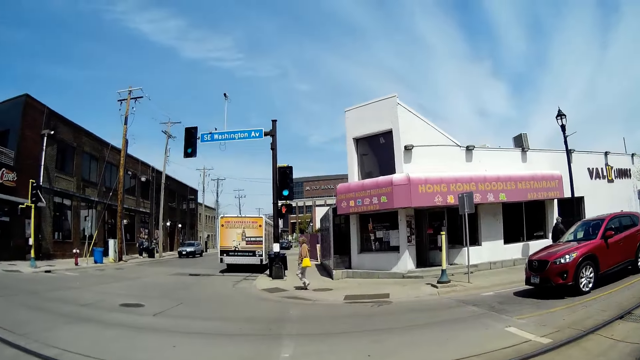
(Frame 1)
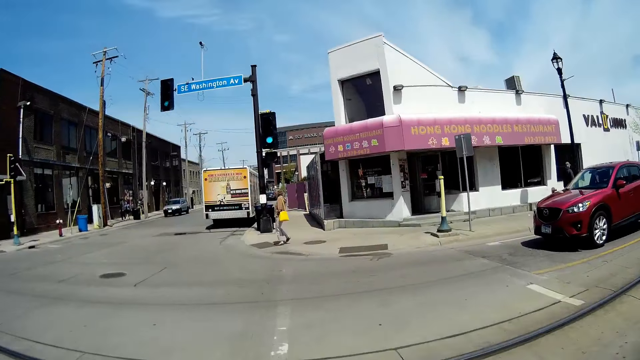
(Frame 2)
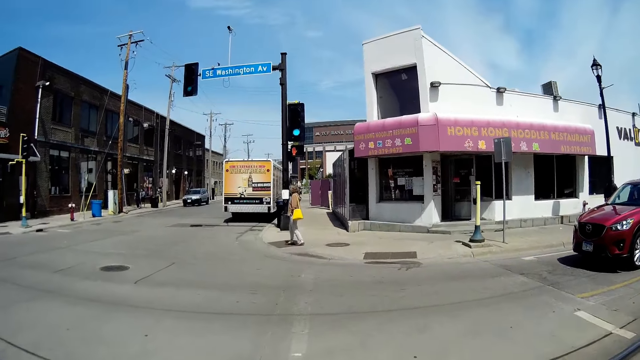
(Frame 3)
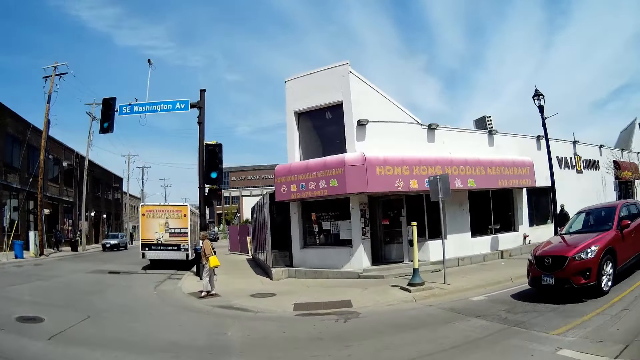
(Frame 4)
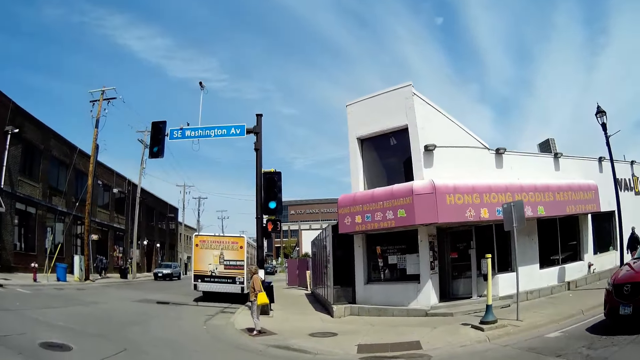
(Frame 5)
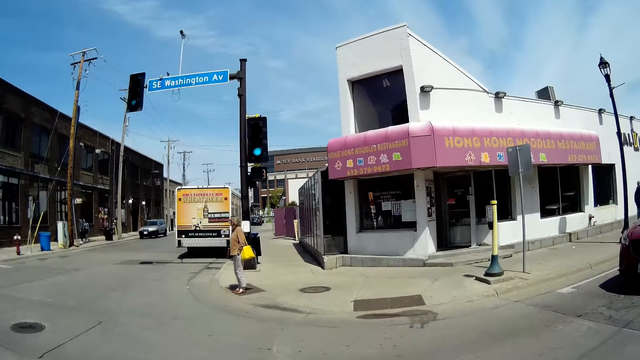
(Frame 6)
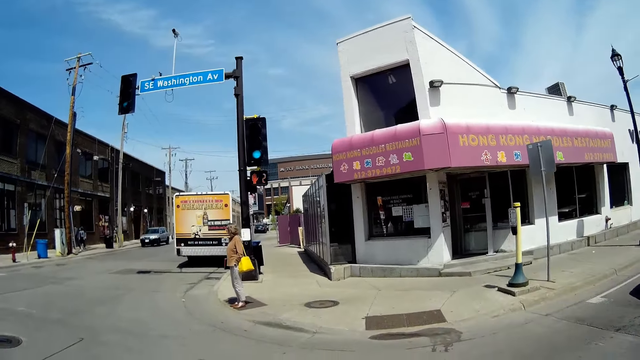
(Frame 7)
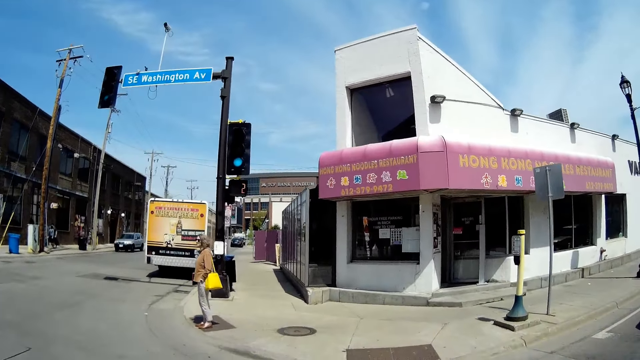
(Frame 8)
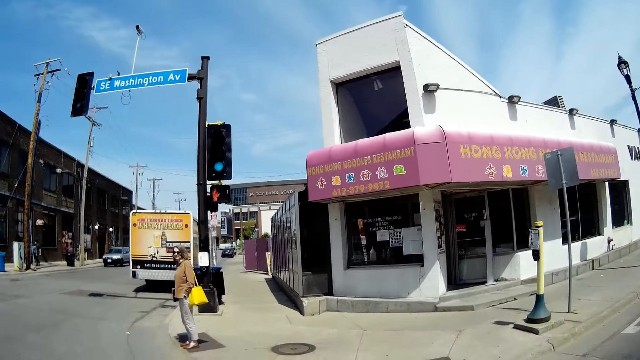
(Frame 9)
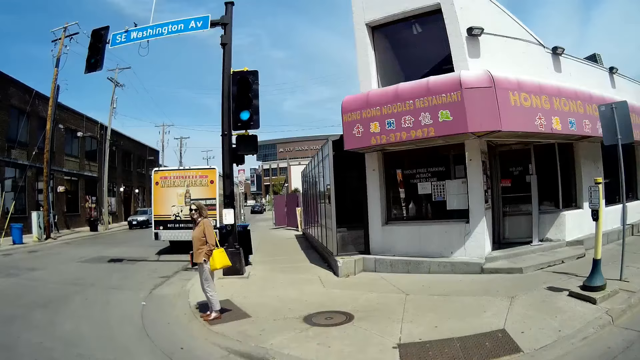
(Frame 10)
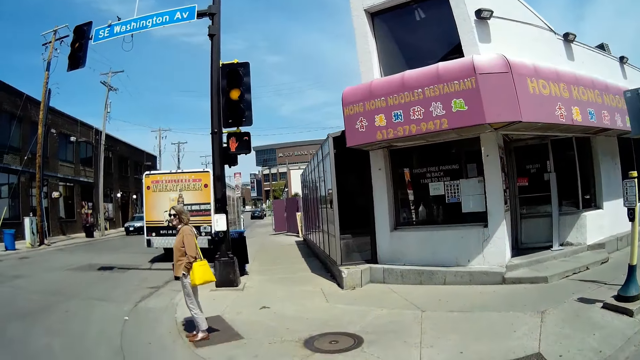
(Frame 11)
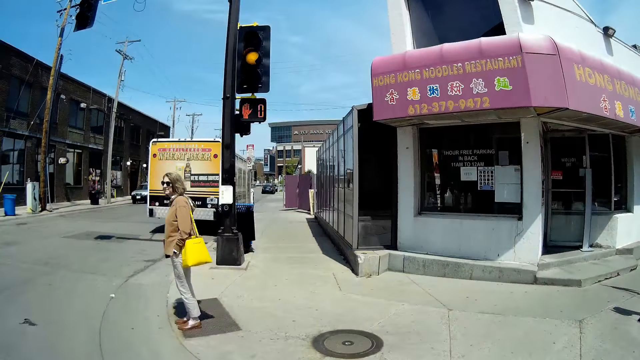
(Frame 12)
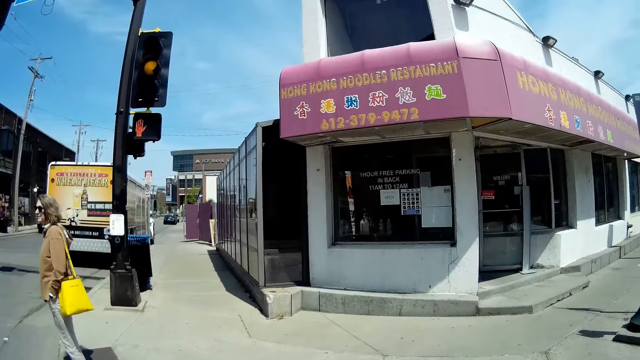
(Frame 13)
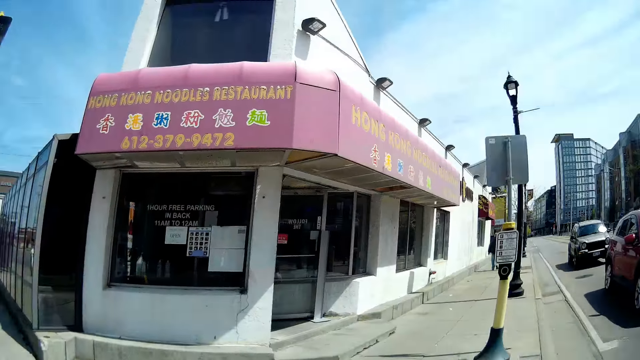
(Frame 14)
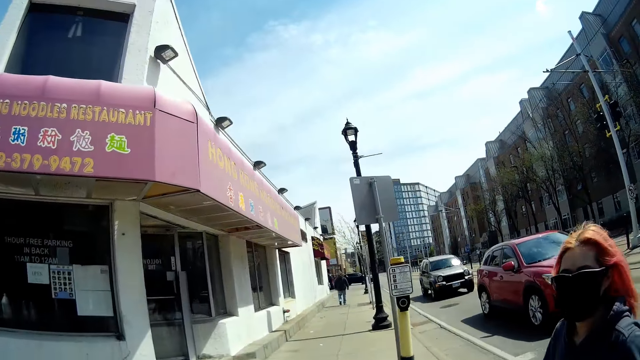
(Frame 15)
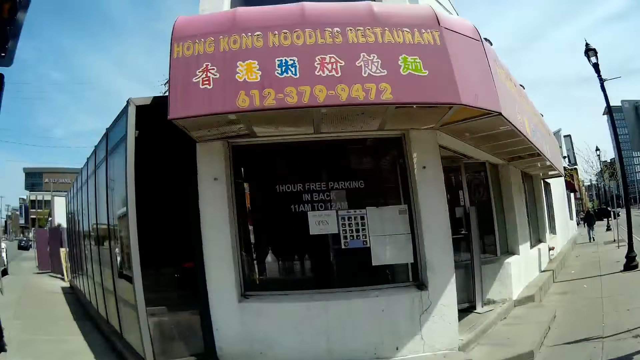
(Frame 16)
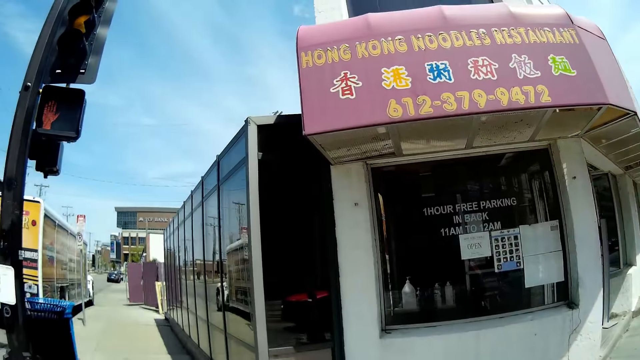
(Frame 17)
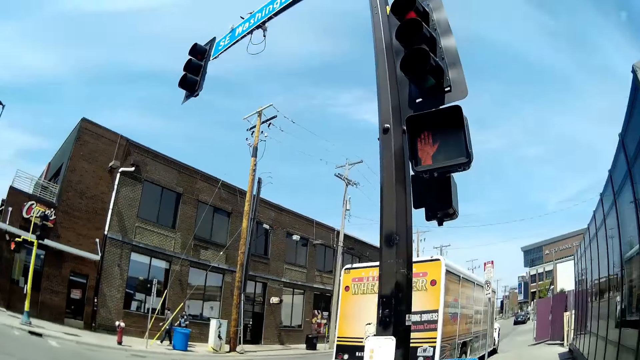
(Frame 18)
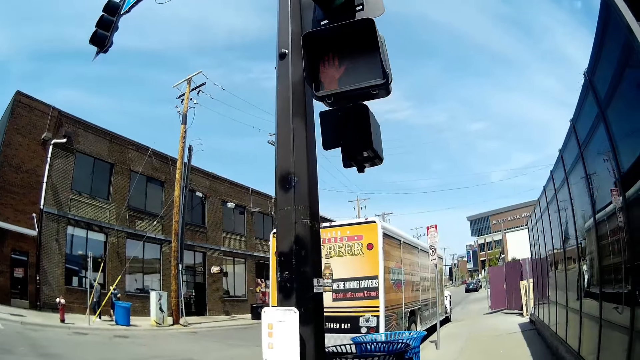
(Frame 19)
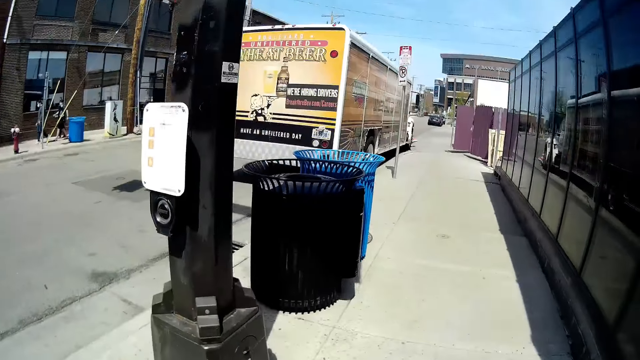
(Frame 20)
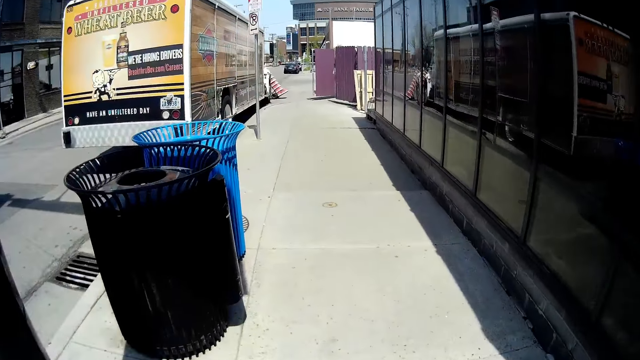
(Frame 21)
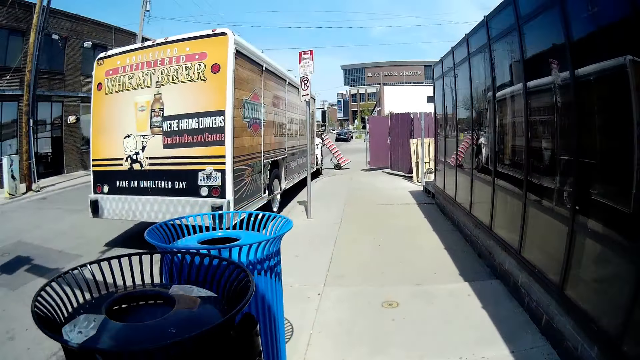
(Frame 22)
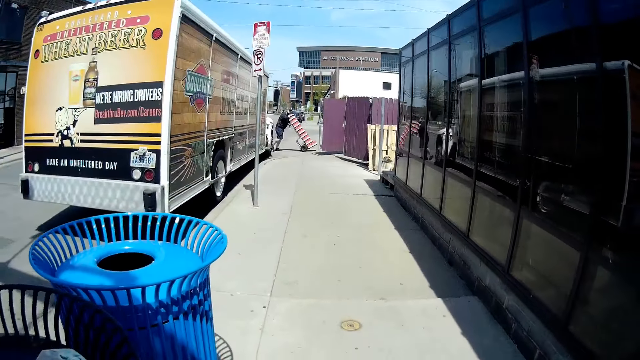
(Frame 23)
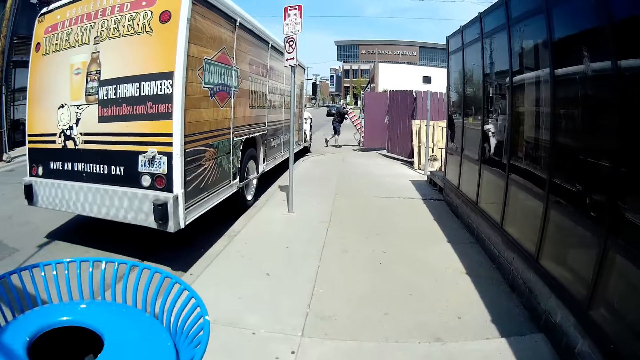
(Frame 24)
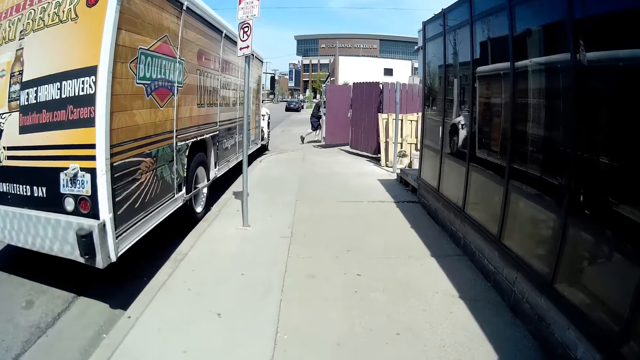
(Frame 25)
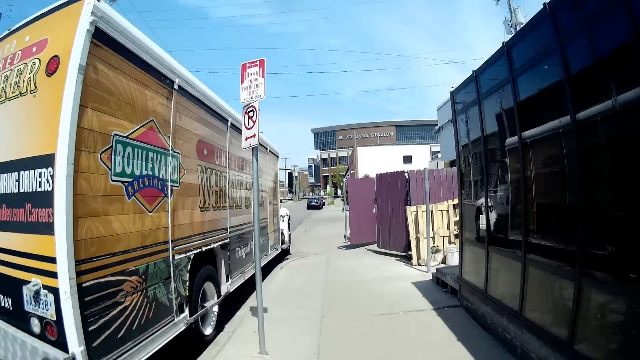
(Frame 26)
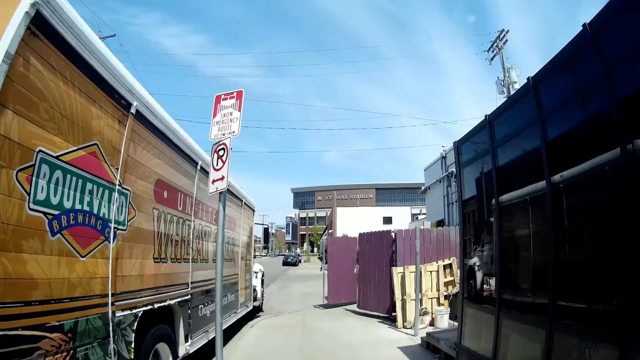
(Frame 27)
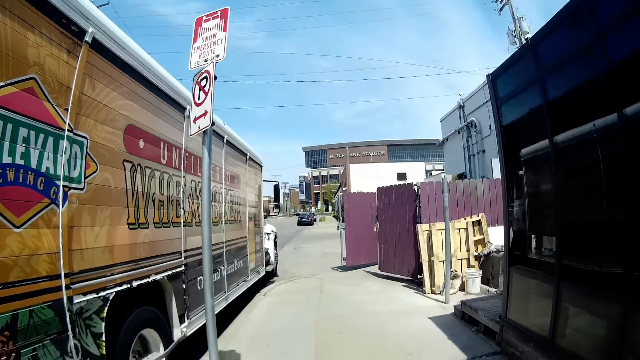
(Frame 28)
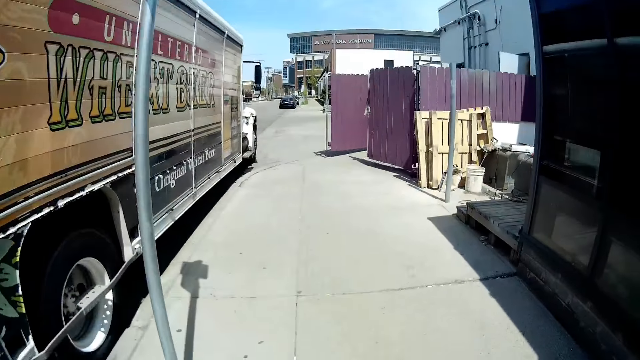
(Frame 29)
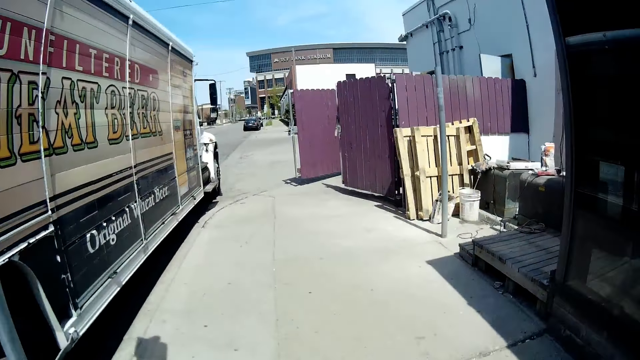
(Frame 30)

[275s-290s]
The camera wearer looked around. They cross a road. A woman speaks to the camera wearer. Three people walk on the sidewalk. The camera wearer speaks to the woman. They walk past a waste bin. They walk past a van.

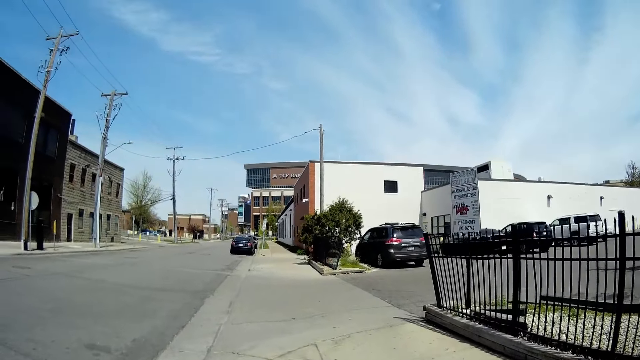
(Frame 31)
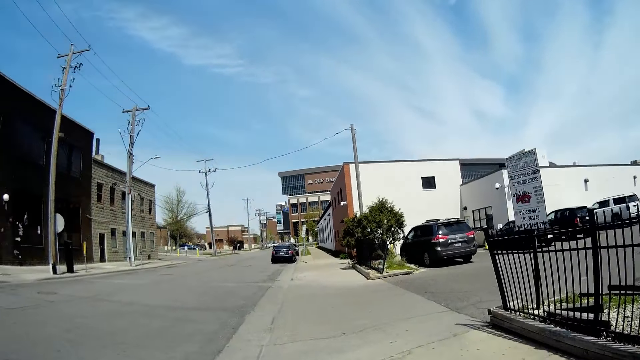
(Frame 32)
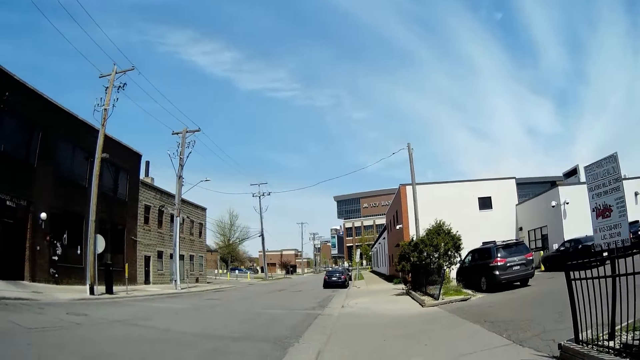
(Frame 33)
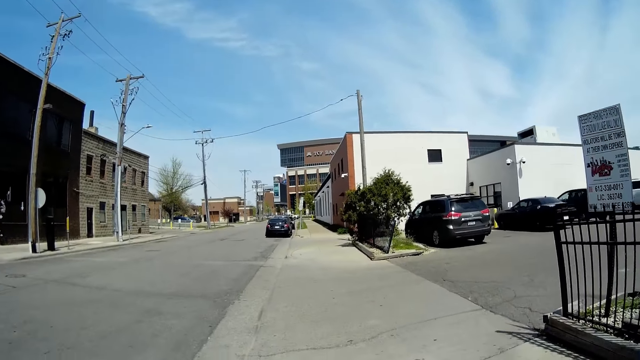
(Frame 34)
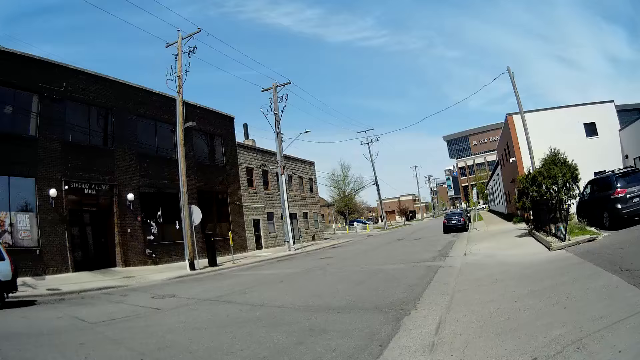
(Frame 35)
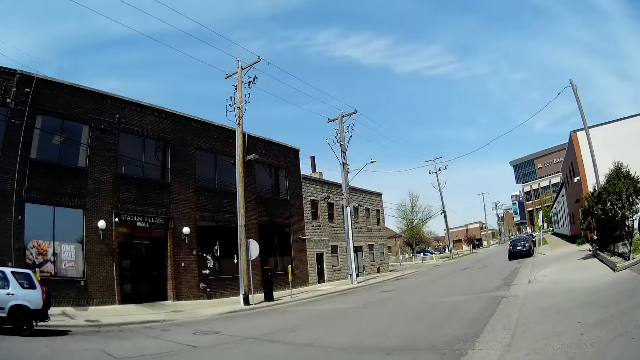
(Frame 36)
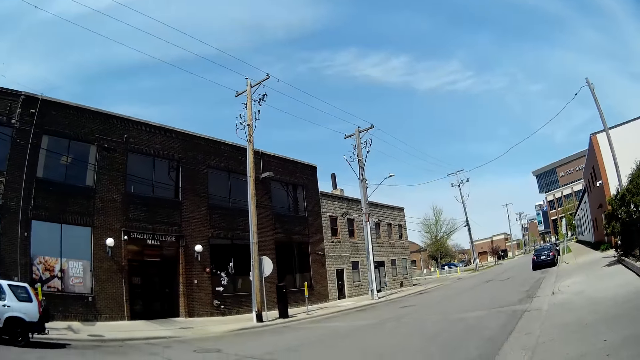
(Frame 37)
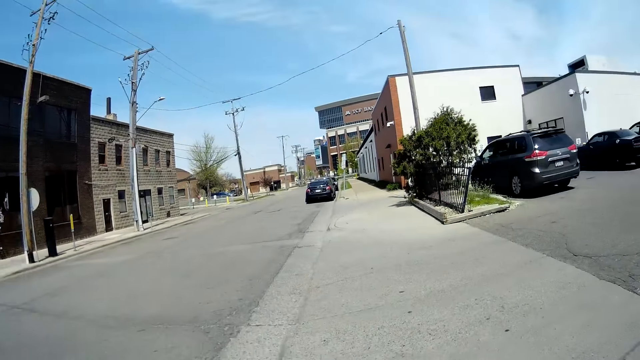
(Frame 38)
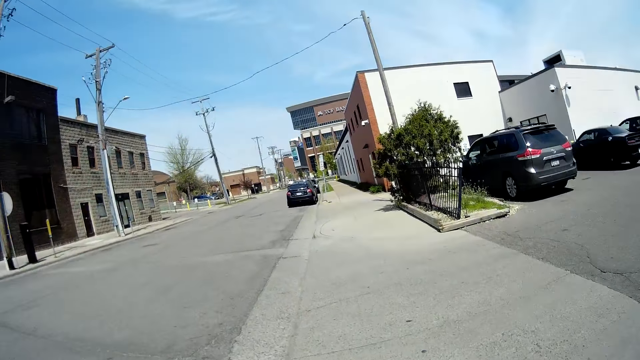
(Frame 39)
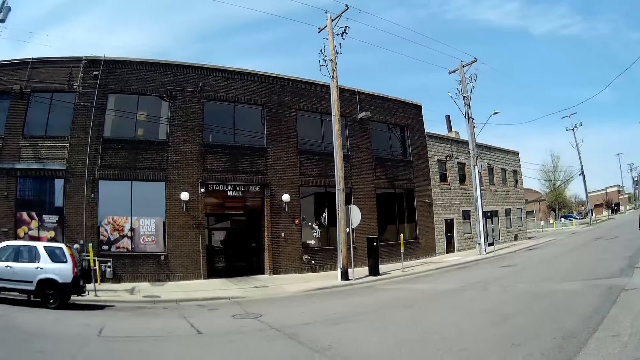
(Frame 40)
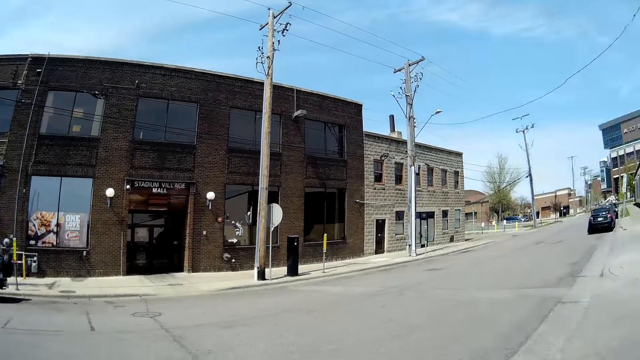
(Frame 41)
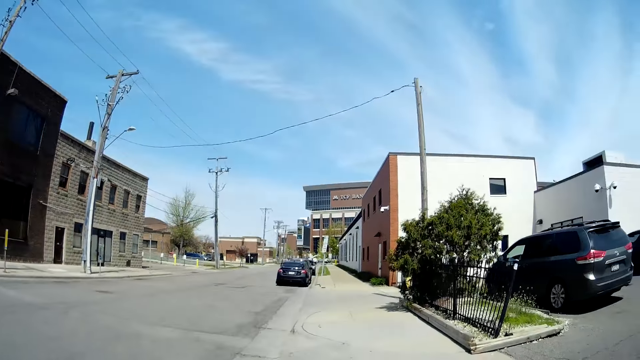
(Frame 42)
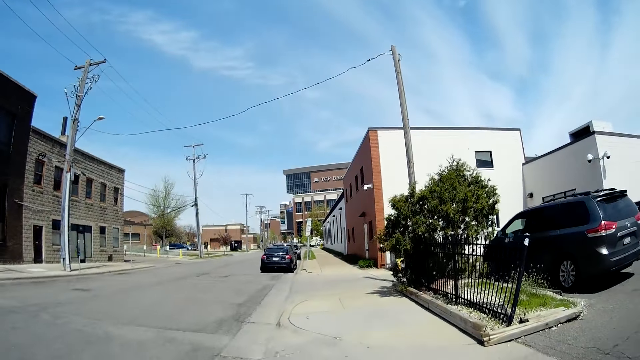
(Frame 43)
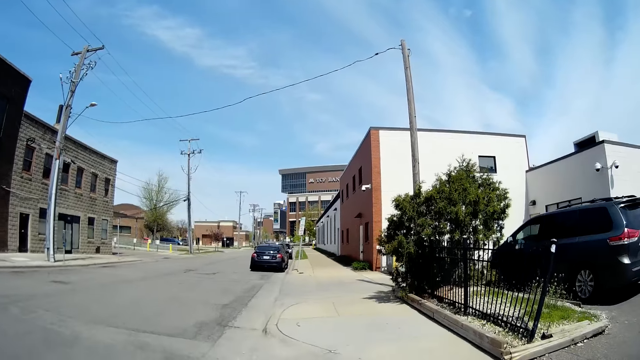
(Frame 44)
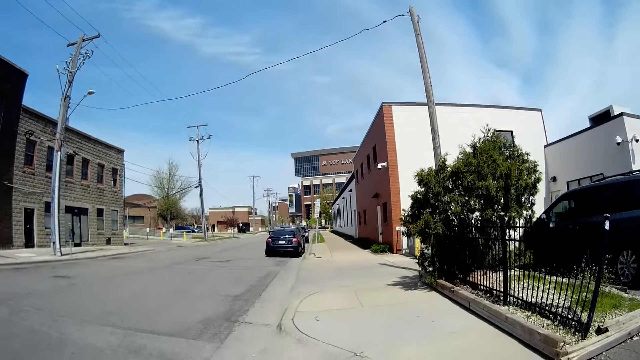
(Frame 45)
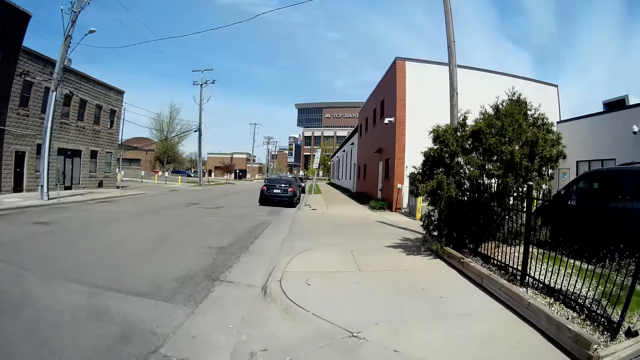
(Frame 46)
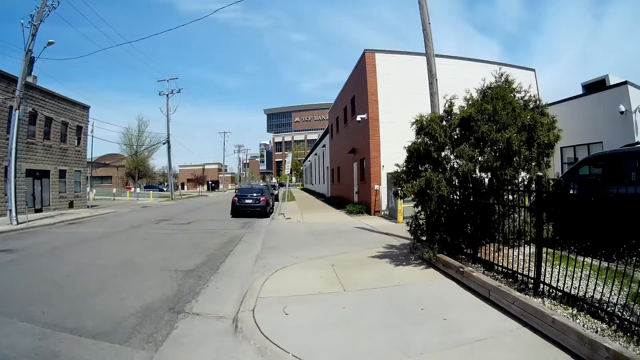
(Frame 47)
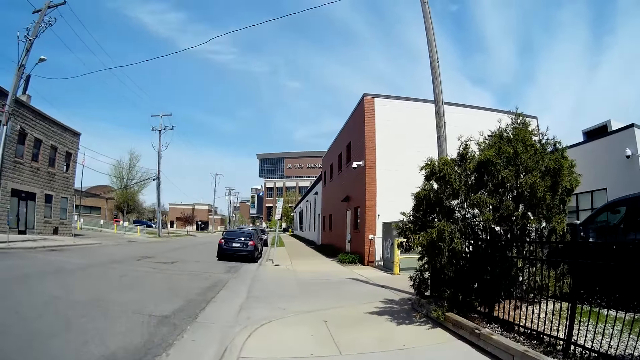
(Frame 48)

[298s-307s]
The camera wearer looks on the left side.
